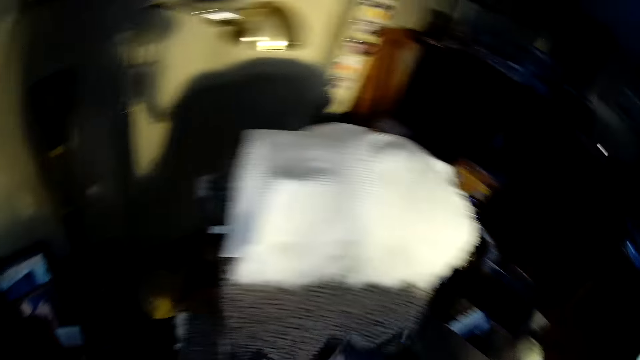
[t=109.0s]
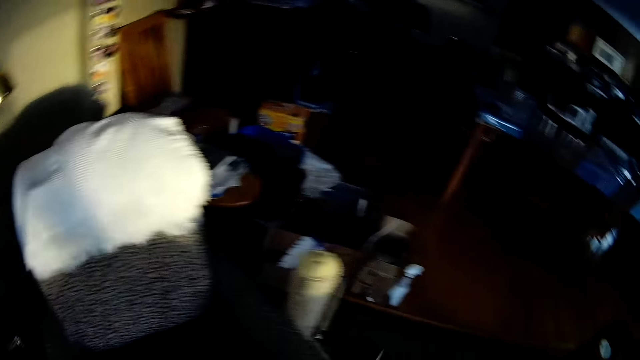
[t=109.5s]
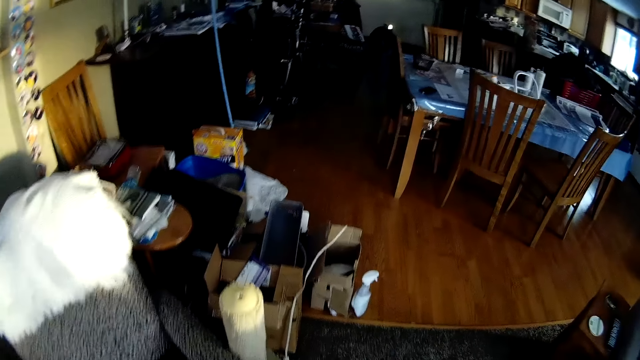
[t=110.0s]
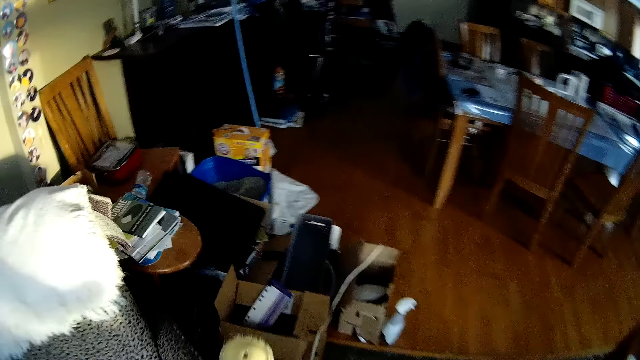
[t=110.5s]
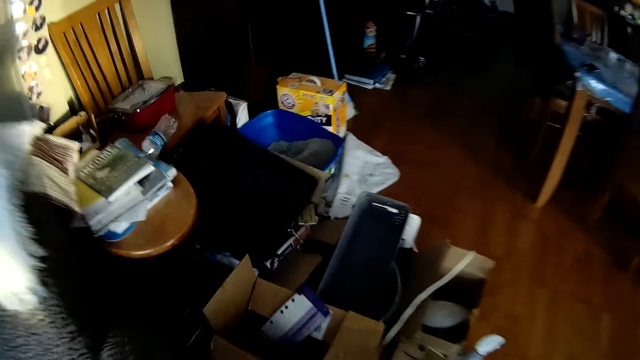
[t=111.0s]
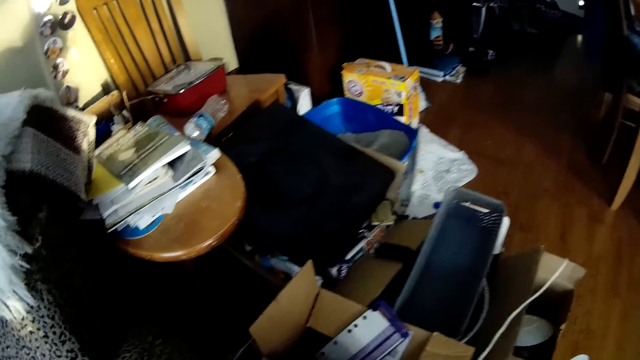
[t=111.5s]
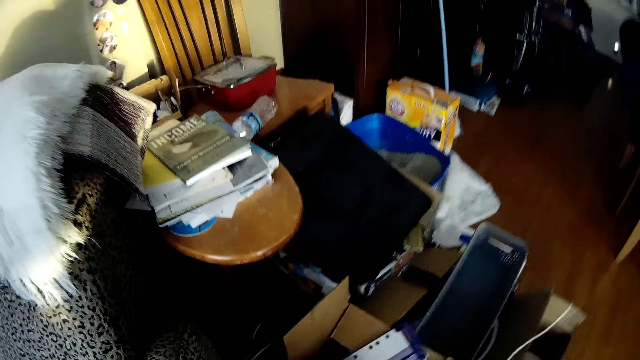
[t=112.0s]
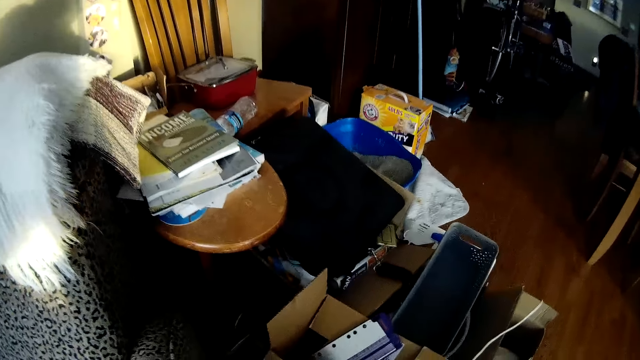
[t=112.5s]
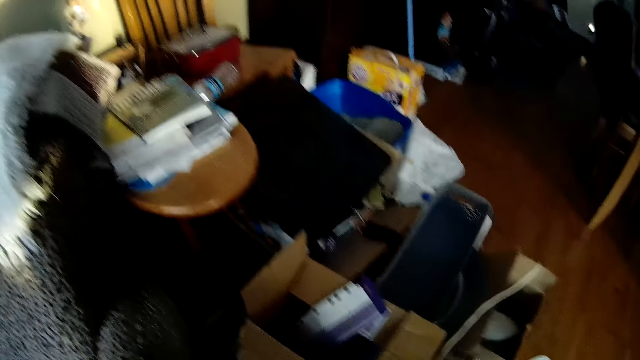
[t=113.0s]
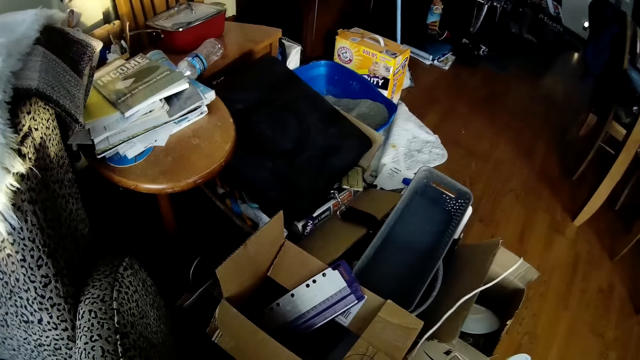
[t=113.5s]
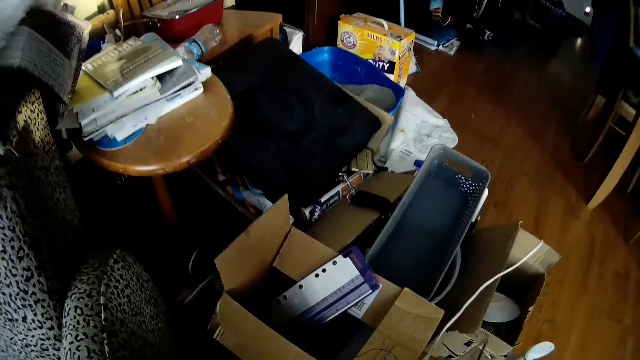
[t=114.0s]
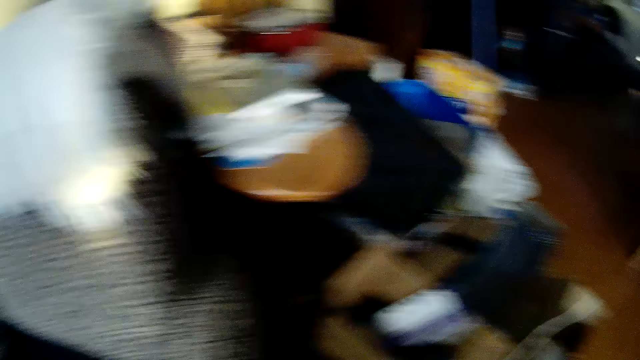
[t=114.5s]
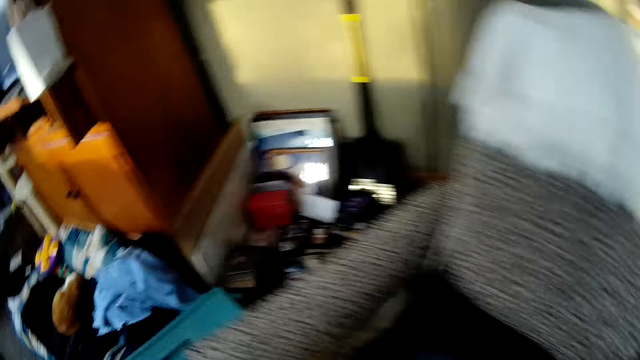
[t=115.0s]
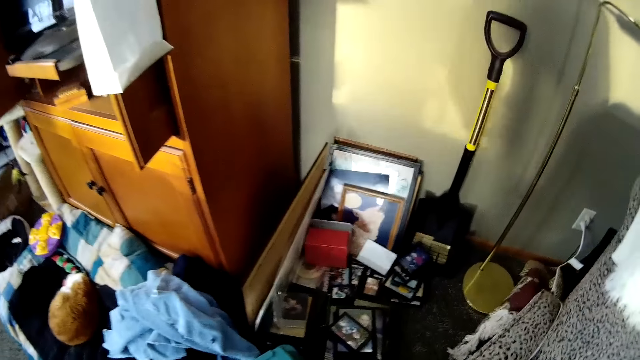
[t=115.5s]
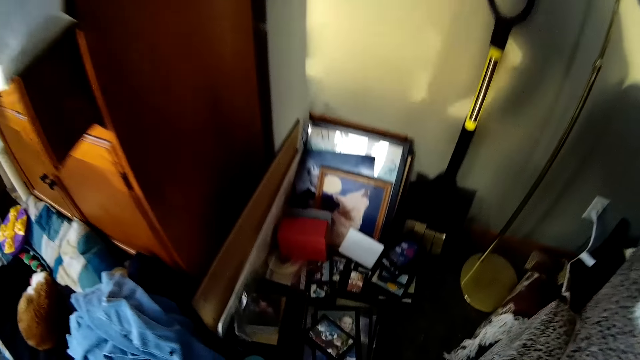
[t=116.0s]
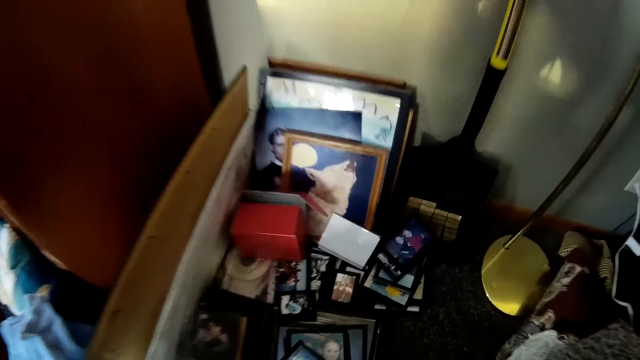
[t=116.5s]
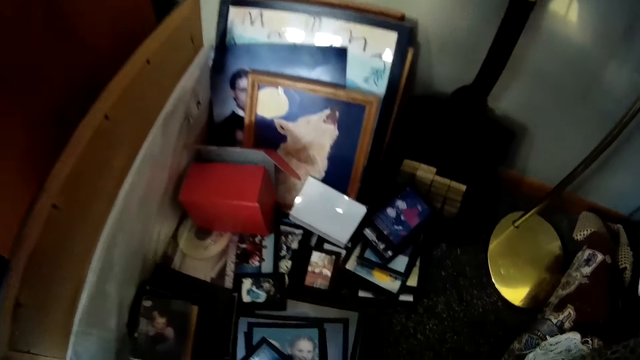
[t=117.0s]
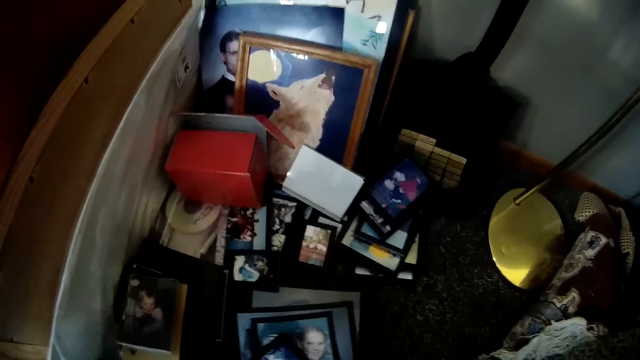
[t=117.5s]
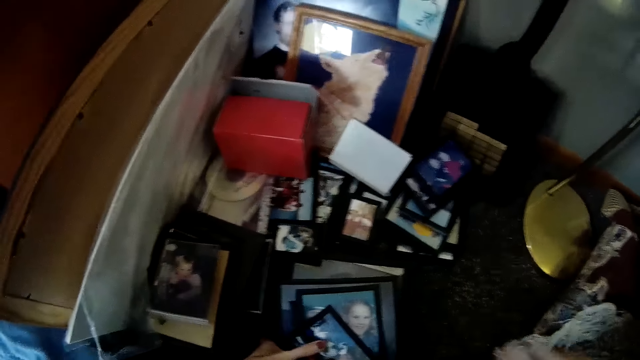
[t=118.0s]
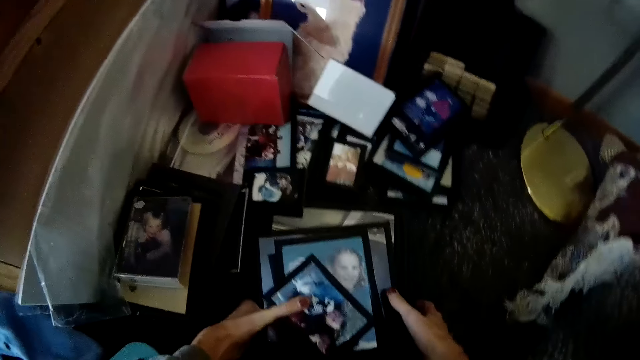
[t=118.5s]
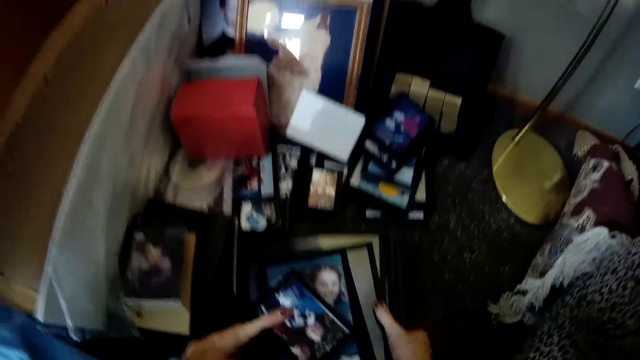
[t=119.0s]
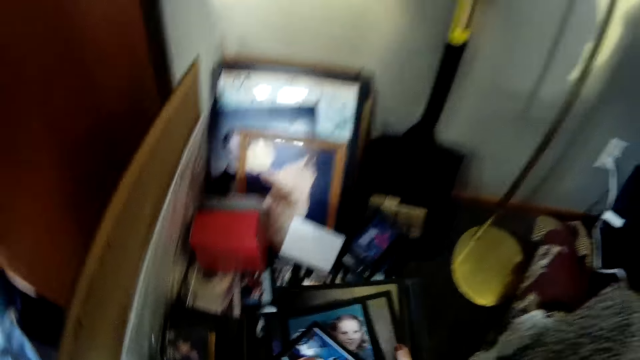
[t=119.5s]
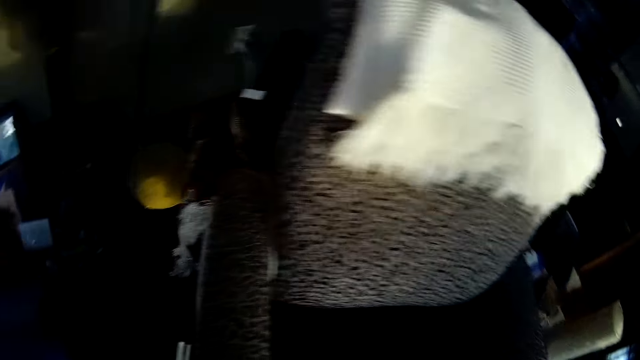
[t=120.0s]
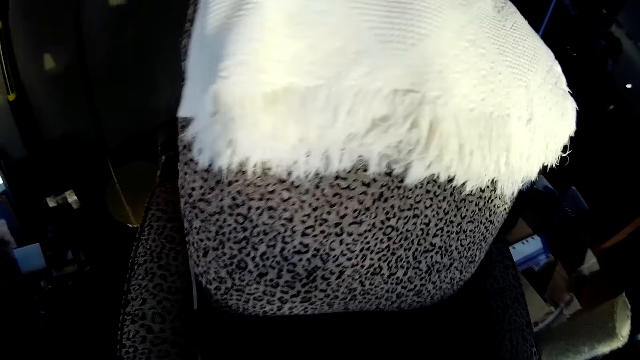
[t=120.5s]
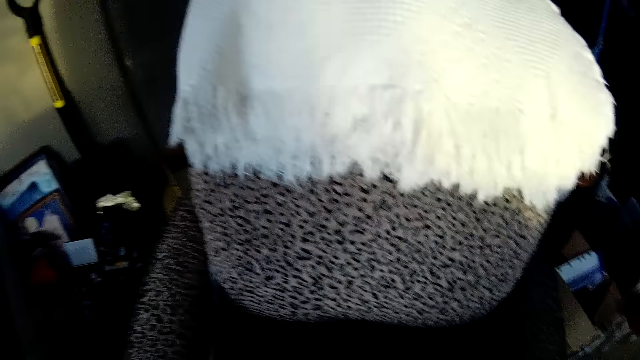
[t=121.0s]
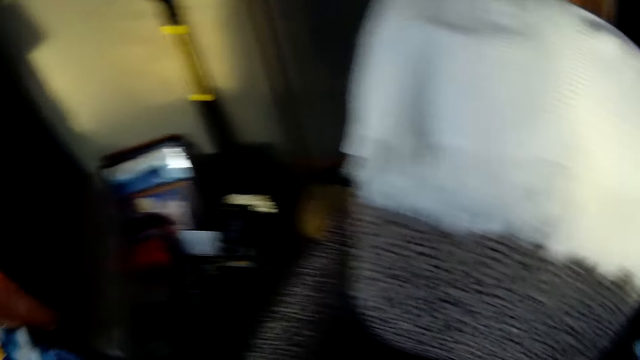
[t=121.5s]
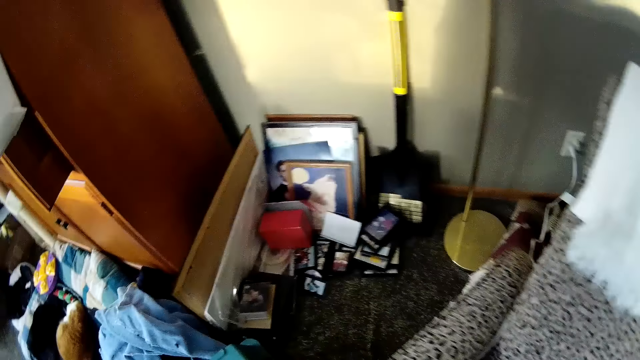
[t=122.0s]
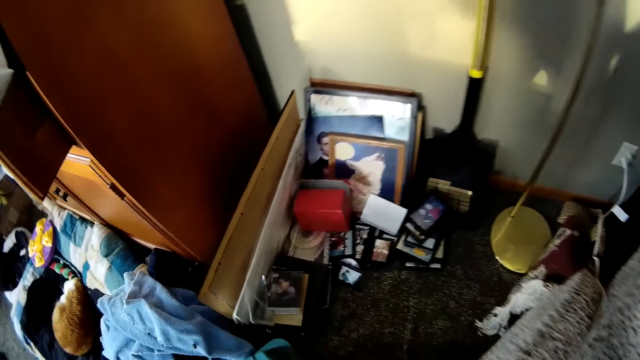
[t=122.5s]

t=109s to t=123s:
The camera wearer walks around. They drop the frames beside a chair on the floor. They turn around. They pick up some frames on the floor. They pick up a photo frame. They walk around.

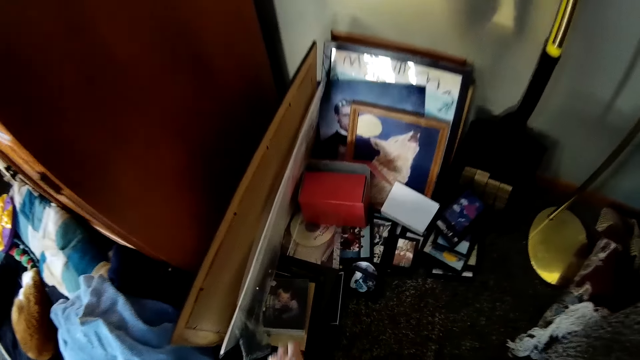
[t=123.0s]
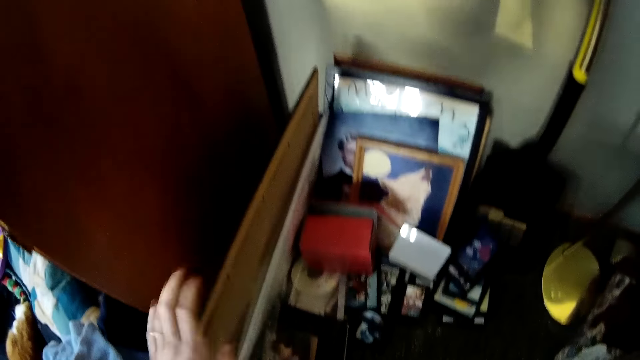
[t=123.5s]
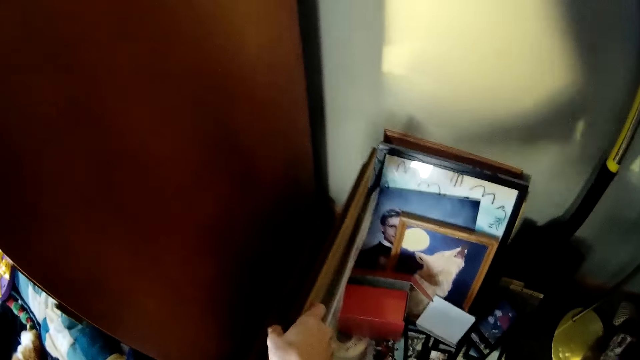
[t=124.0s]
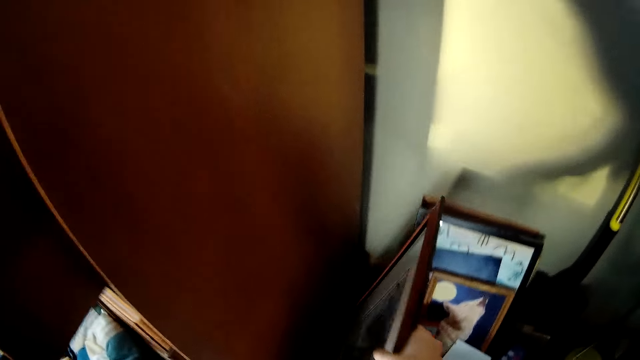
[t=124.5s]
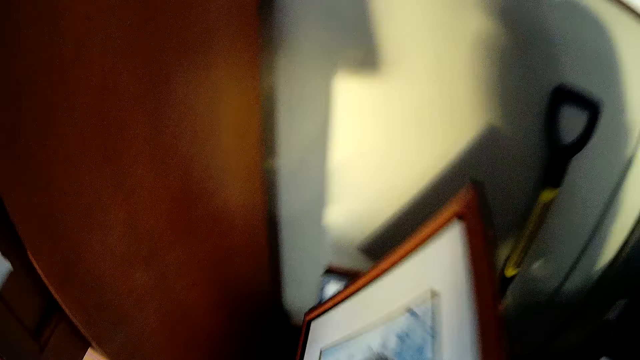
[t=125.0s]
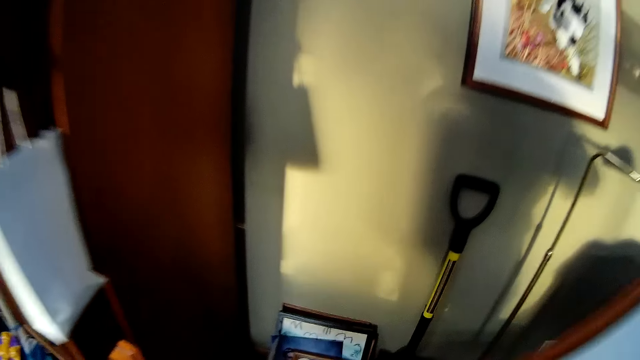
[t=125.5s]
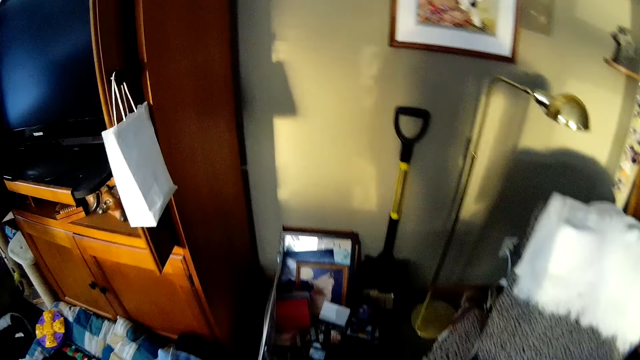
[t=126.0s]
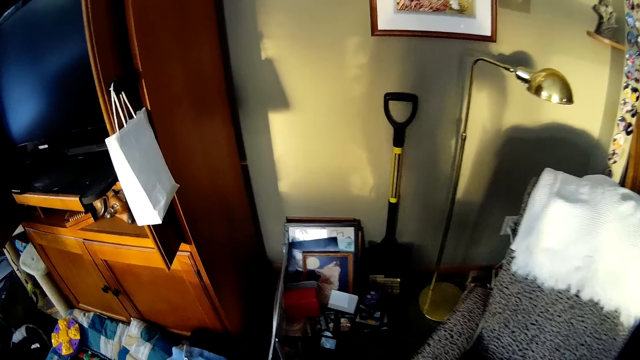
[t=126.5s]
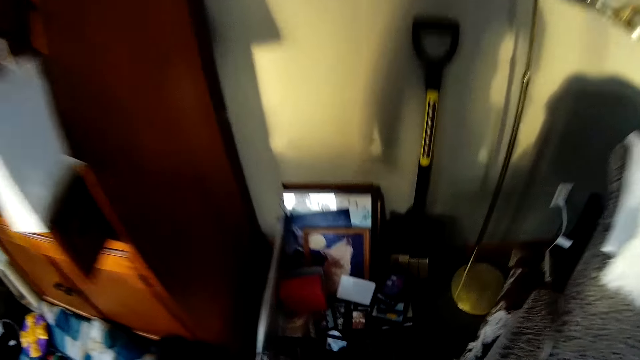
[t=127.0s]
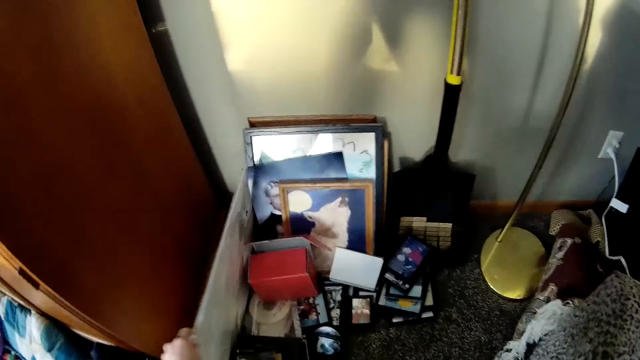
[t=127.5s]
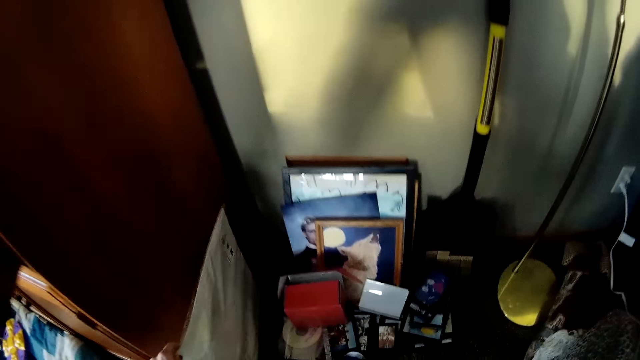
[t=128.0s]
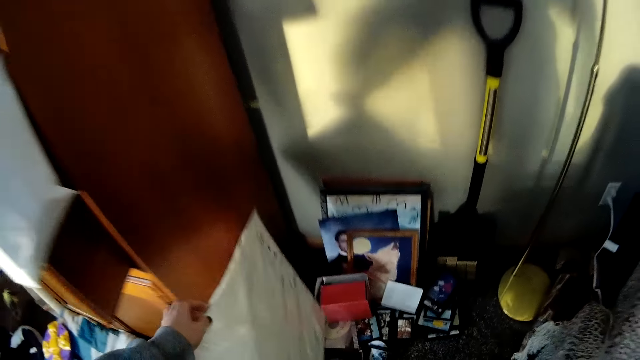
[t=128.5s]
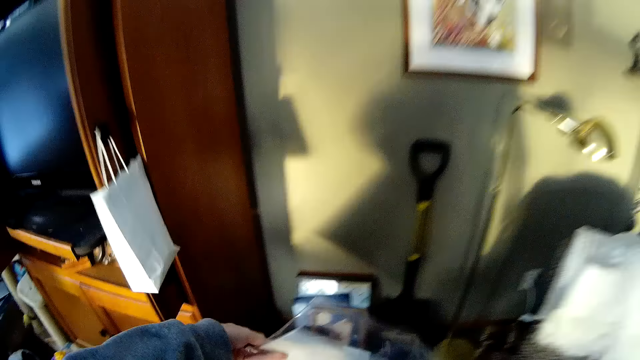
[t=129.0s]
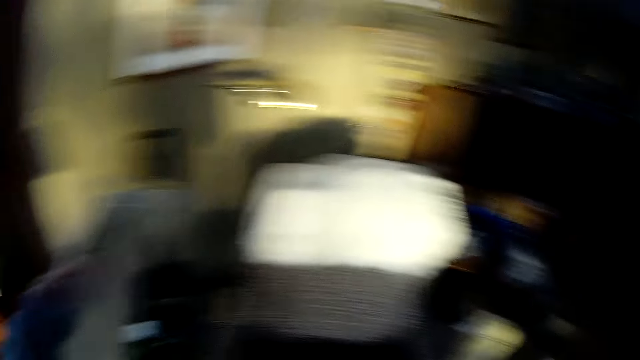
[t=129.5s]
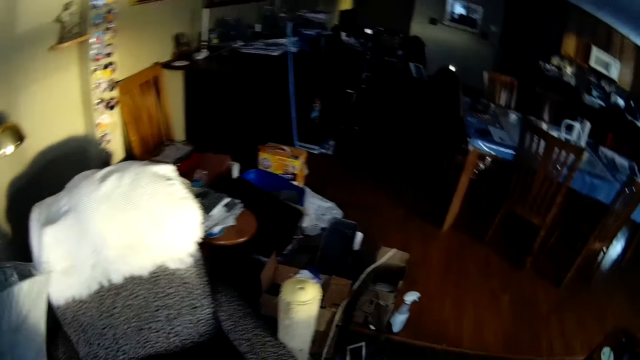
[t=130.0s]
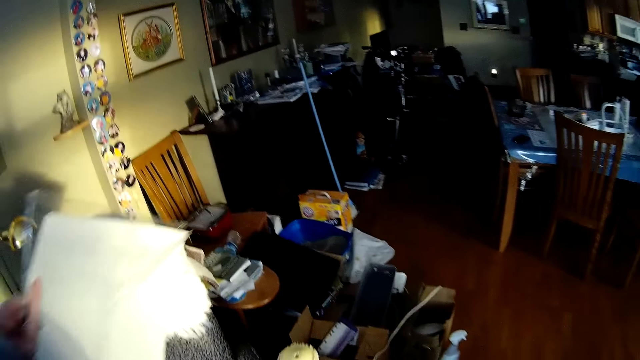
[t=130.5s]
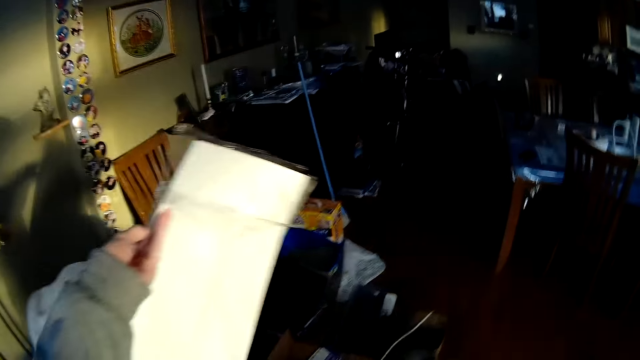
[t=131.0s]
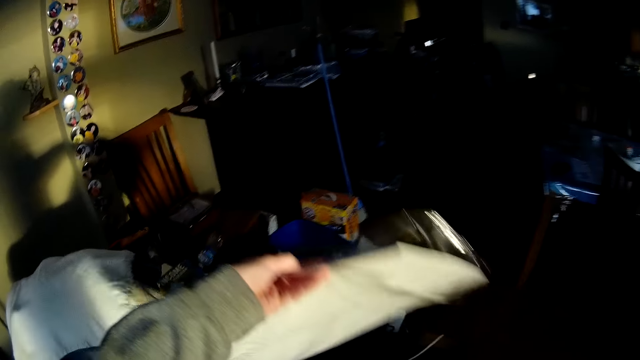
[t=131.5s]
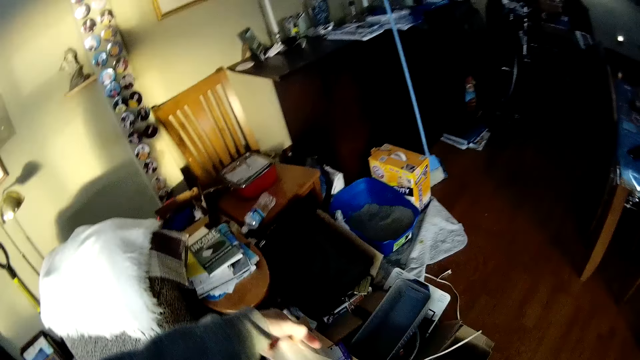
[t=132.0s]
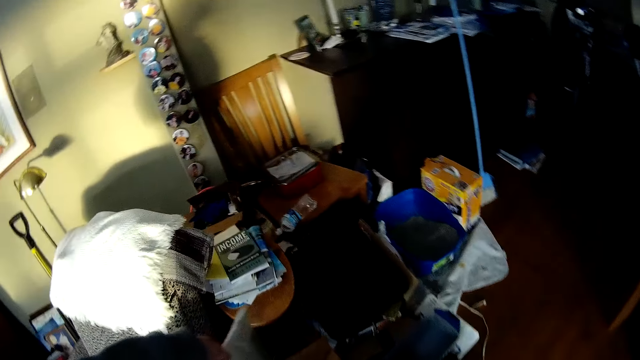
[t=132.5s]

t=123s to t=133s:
The camera wearer picks up a photo frame on the floor. They bend down. They pick up a nylon or some paper on the floor. They hold the papers and walk around. They drop the nylon on a carton. They hold the papers.
